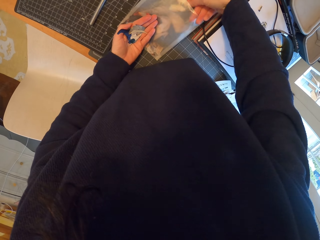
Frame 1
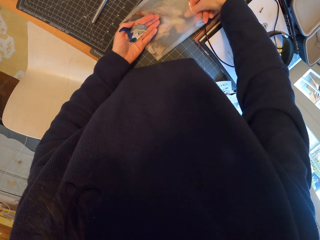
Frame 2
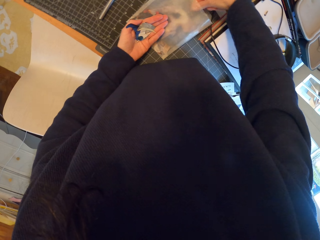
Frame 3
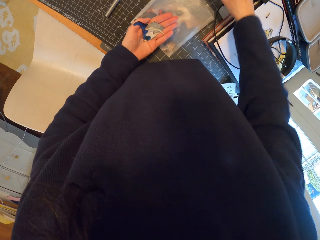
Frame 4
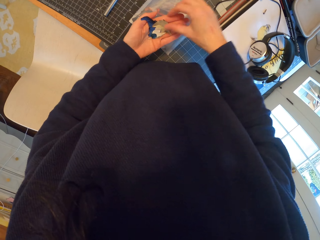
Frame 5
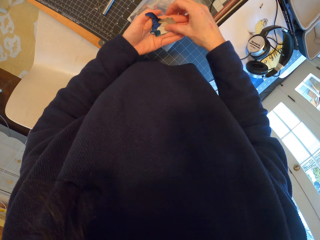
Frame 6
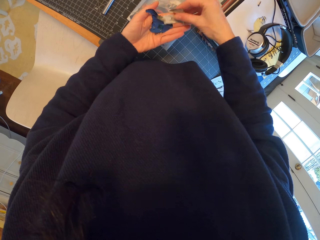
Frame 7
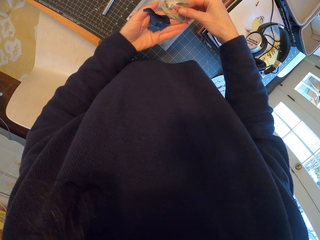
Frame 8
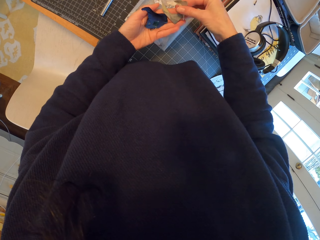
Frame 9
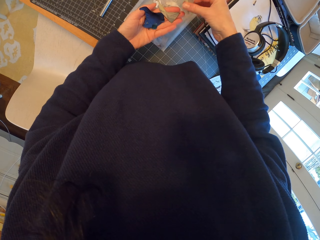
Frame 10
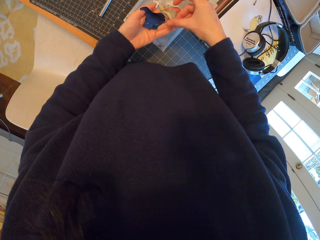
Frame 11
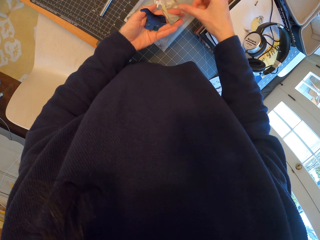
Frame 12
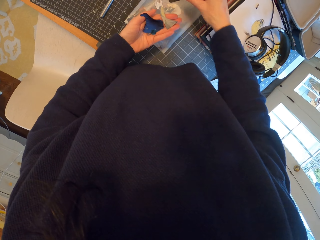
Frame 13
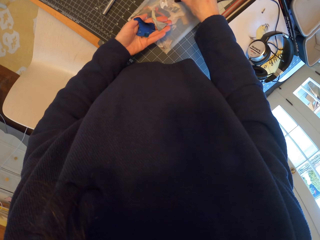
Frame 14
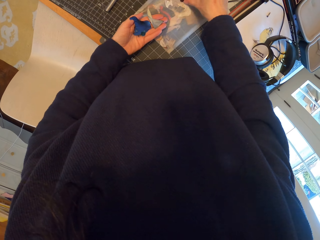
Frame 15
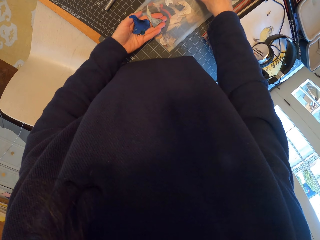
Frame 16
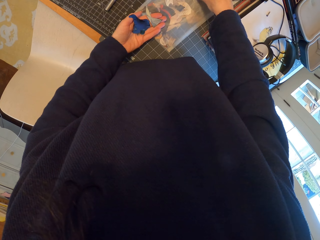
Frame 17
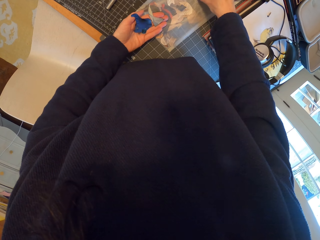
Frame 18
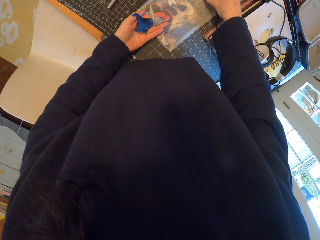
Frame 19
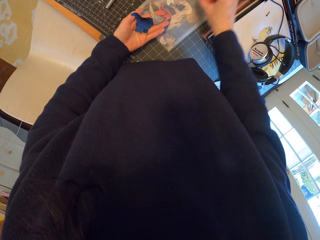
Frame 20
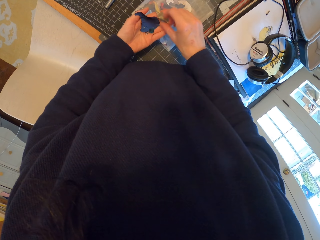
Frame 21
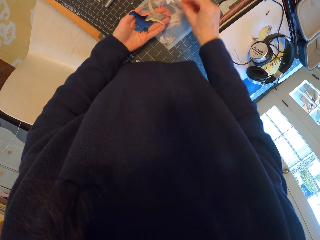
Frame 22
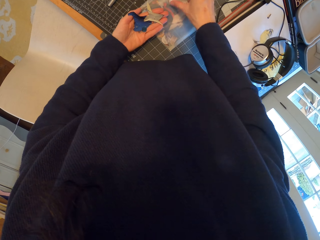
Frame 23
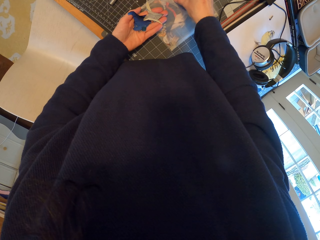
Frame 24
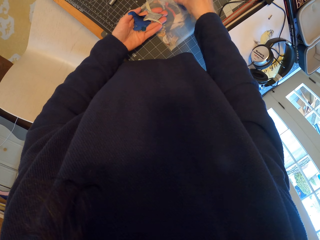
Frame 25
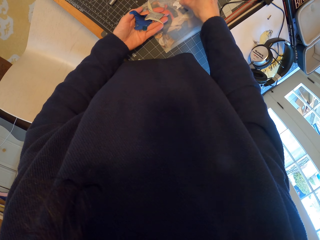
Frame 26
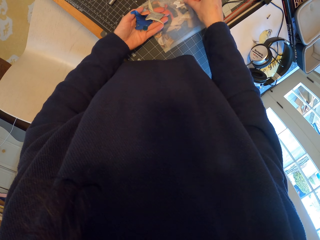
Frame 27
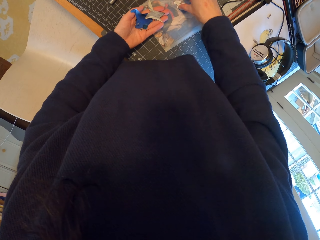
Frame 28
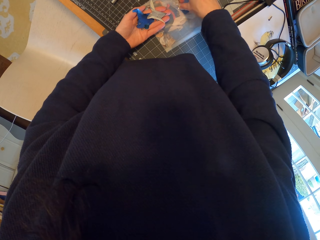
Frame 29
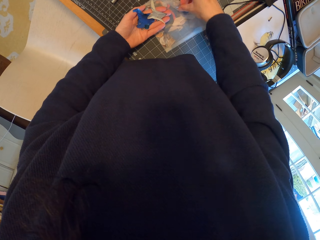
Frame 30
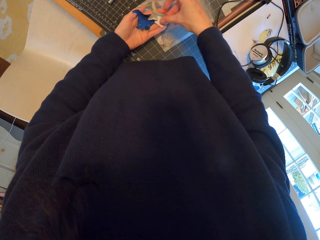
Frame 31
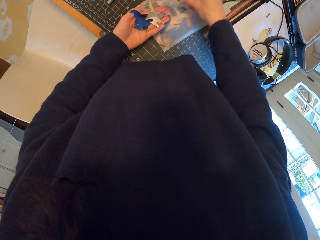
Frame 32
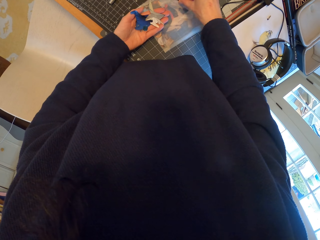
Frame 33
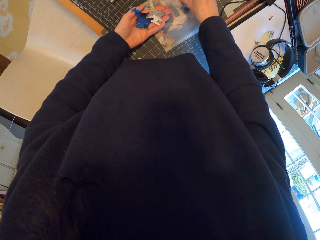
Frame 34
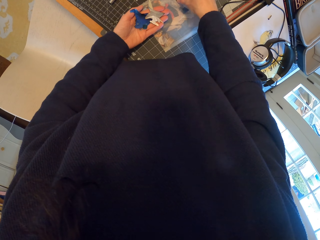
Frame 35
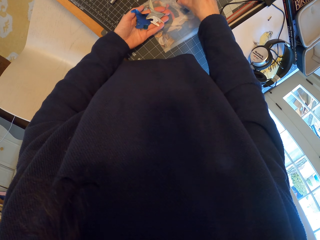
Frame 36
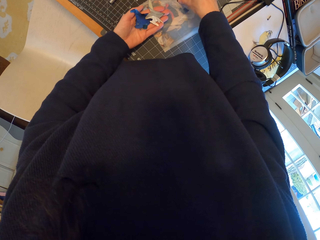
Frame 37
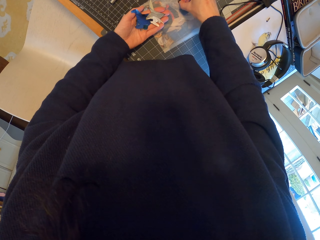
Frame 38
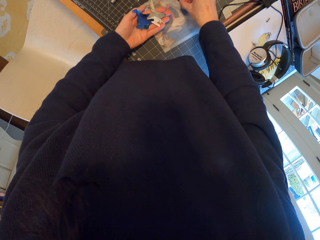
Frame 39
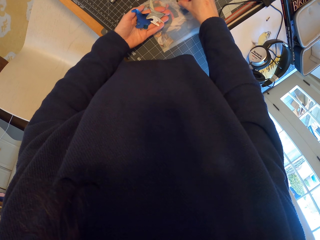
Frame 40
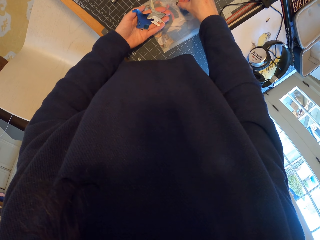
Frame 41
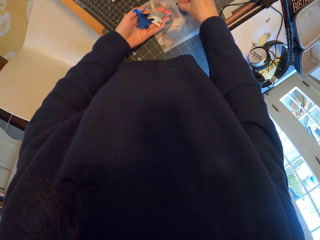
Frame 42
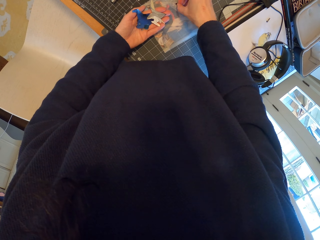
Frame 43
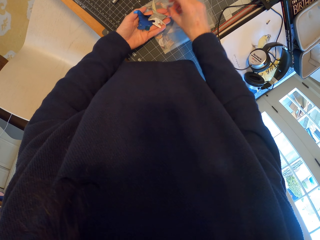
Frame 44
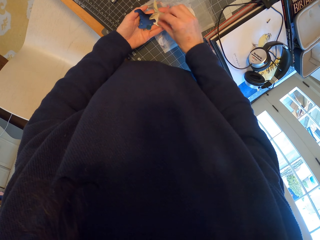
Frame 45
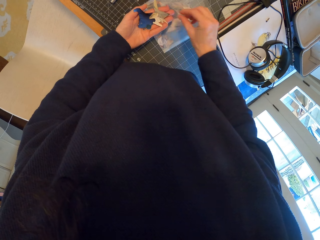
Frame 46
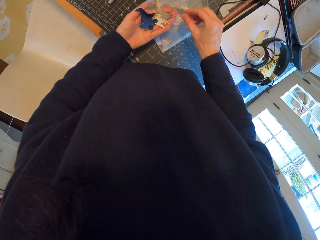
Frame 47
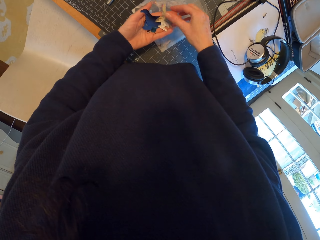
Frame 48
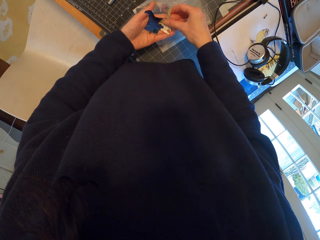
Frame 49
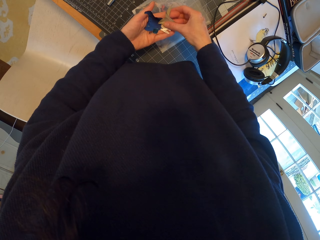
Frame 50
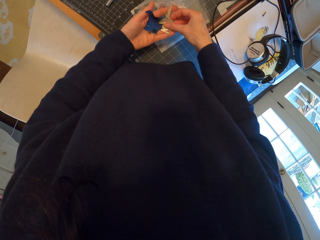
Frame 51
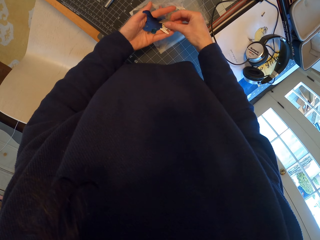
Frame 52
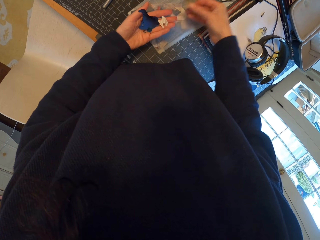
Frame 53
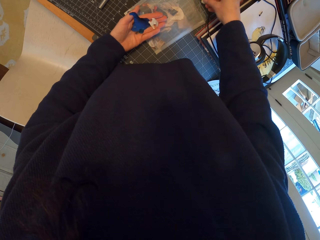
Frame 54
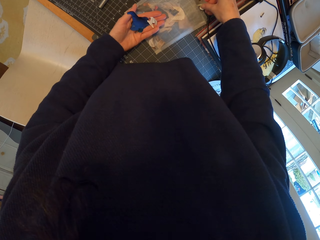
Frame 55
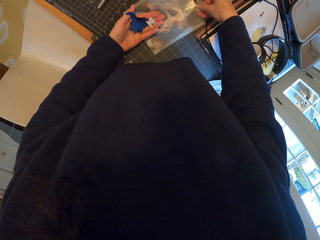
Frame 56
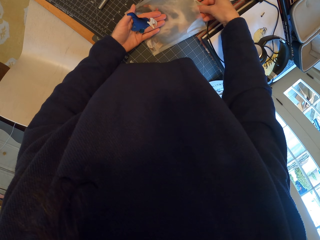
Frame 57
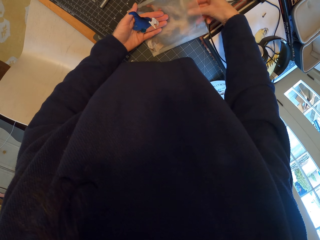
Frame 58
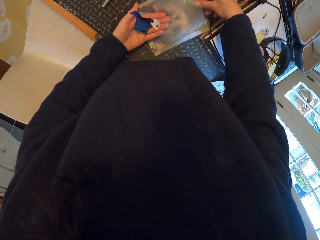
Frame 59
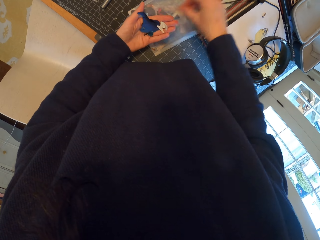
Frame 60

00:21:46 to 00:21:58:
The camera wearer spreads pieces of paper in the hand. They pick a piece of paper. They put the piece of paper in the hand. They pick a piece of paper. They put the piece of paper in the hand repeatedly. They pick pieces of paper. They put the pieces of paper in the plastic paper.

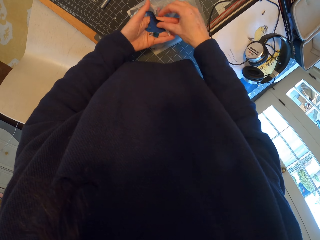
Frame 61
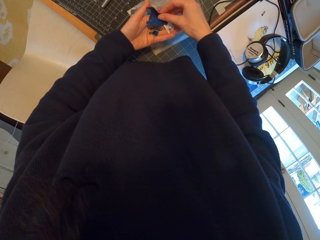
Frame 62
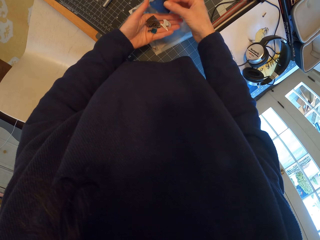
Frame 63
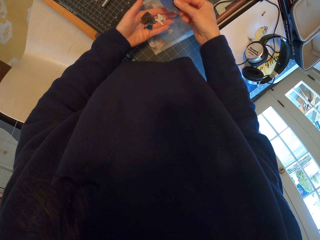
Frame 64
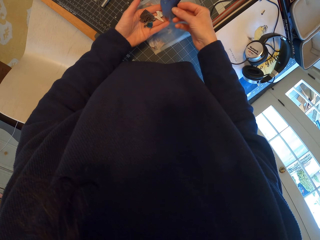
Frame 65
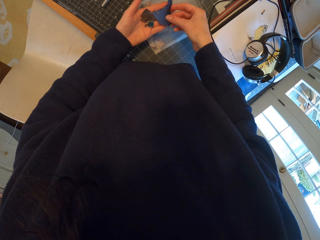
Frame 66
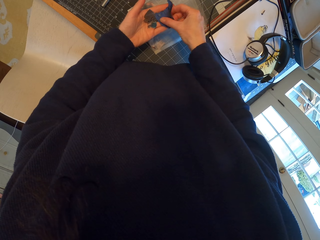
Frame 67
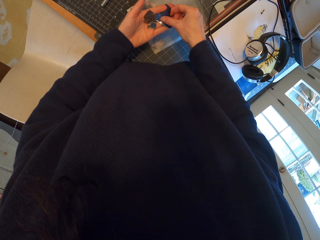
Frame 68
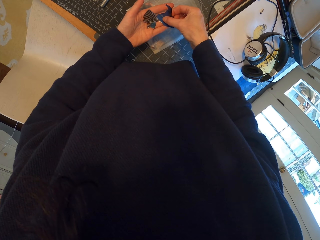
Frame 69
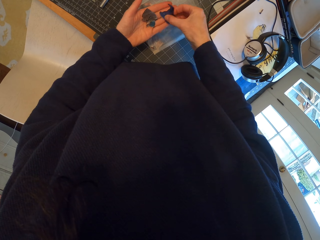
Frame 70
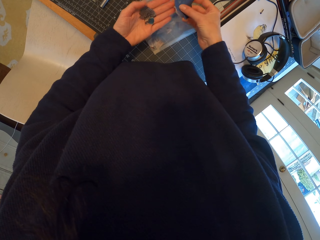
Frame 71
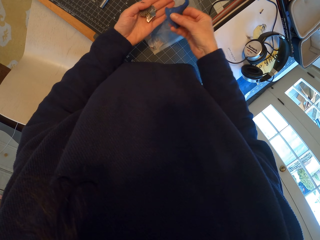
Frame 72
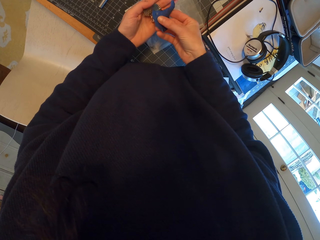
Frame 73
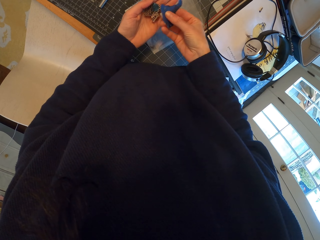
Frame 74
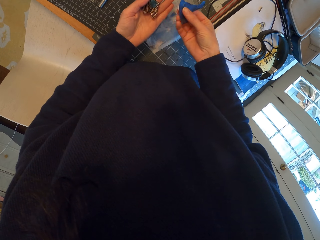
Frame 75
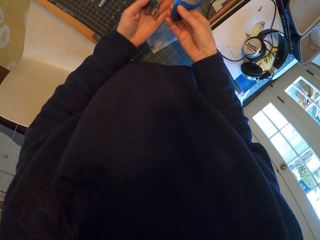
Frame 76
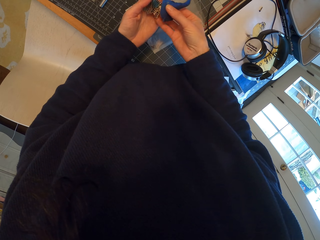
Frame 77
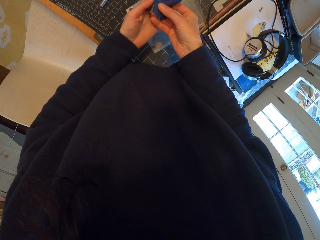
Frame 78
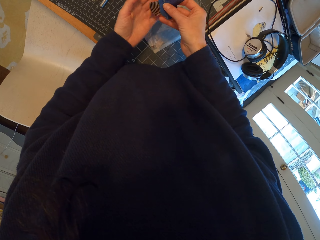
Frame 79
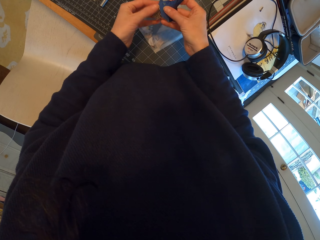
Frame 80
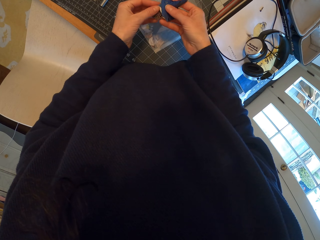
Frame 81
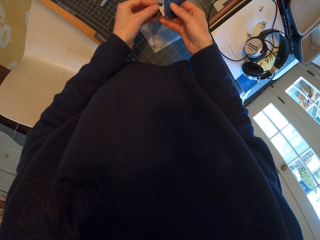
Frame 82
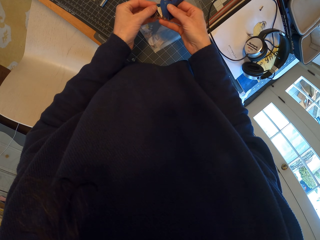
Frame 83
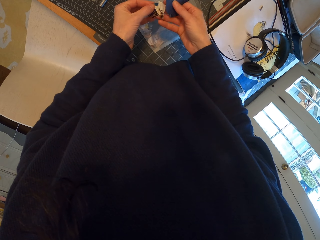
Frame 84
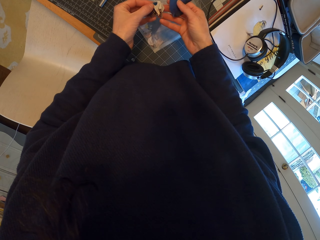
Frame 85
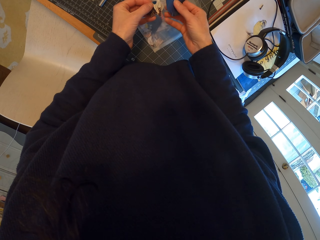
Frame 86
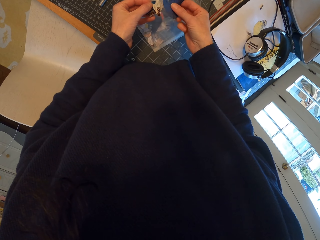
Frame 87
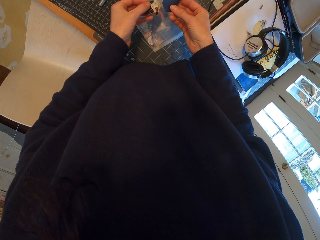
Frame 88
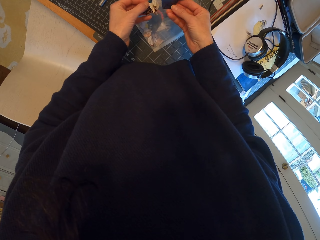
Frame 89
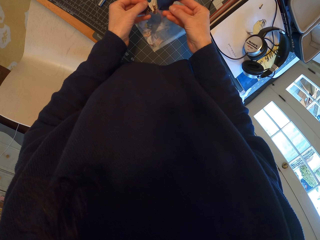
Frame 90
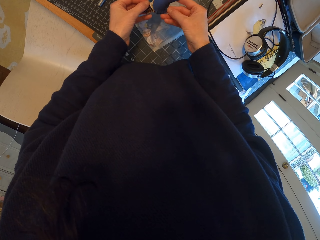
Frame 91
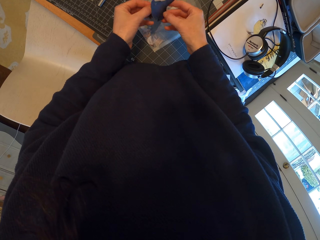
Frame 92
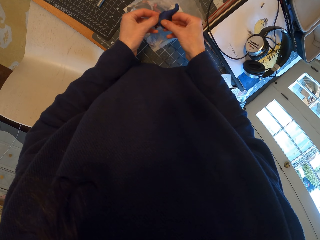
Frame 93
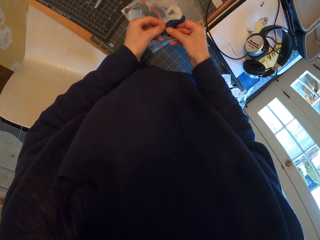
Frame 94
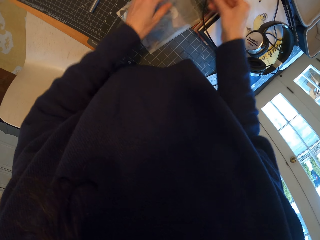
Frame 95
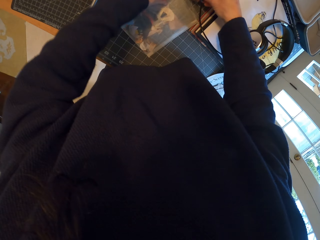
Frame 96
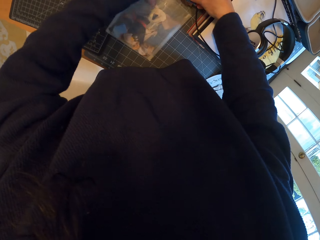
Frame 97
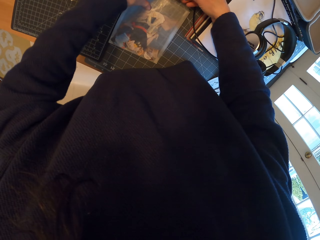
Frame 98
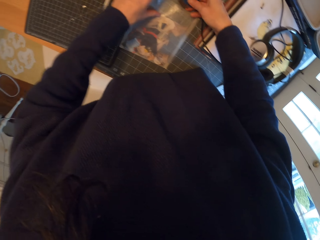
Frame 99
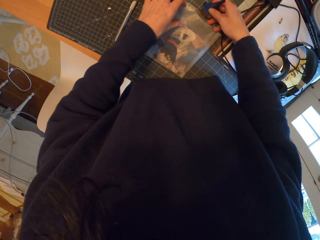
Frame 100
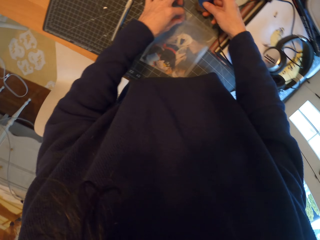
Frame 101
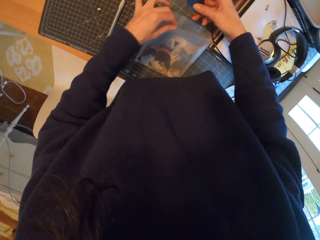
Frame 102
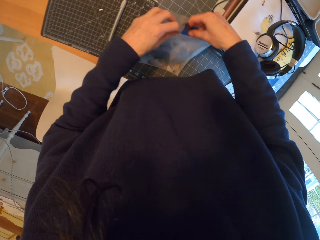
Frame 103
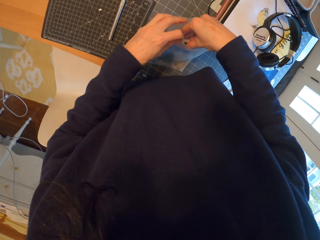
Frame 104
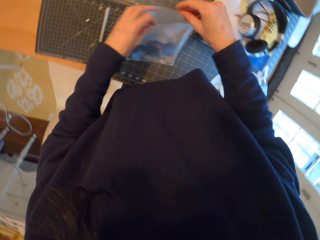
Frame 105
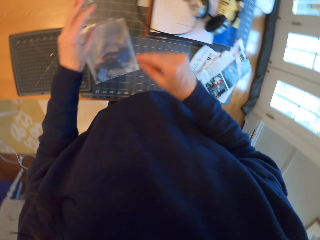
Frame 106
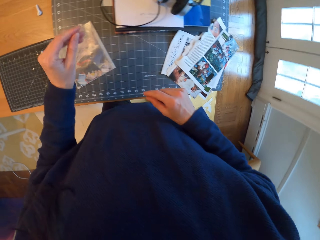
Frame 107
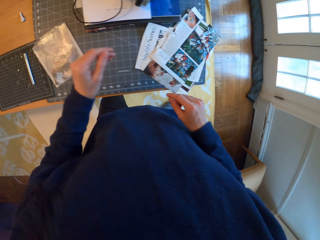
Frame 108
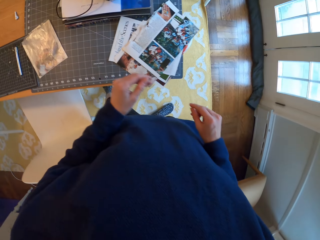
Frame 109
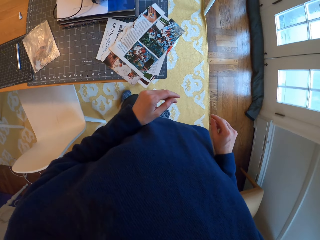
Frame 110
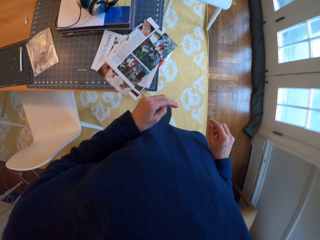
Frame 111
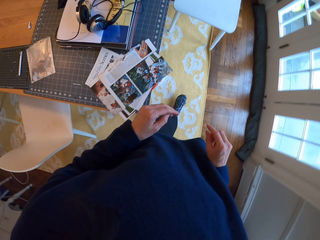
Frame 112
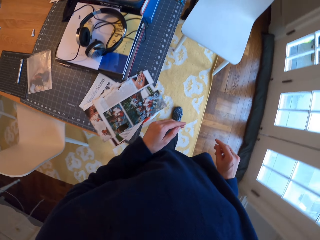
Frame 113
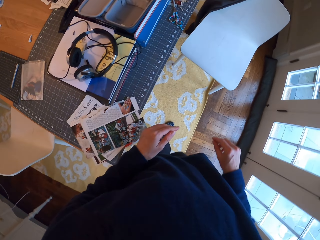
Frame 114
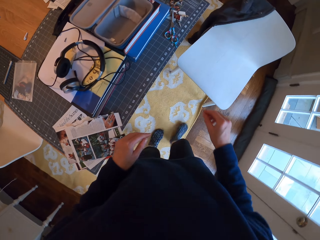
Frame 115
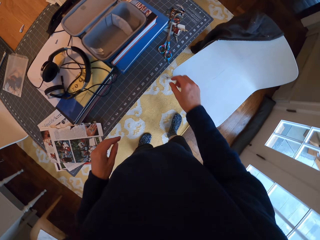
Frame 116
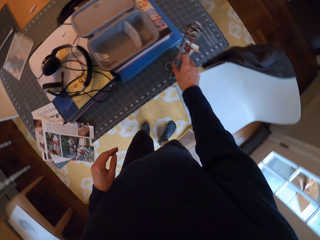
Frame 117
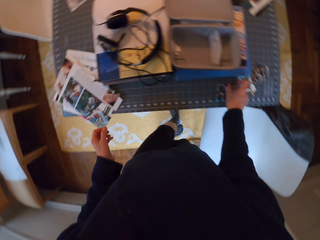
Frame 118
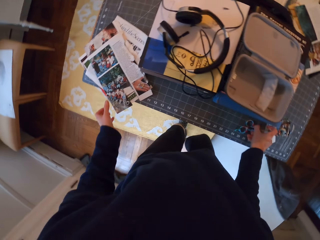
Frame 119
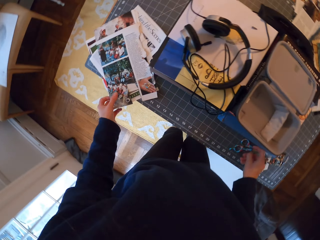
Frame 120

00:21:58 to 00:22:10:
The camera wearer picks a piece of paper. They place the piece of paper in the hand. They pick a piece of paper. They touch the pieces of paper in the hand. They pick the pieces of paper. They pass the pieces of paper to the left hand. They stare at the pieces of paper in the hand. They pass the pieces of paper to the right hand. They open the plastic paper. They lift the plastic paper. They put the pieces of paper in the plastic paper. They place the plastic paper on the cutting mat. They walk in the house. They pick a paper.
